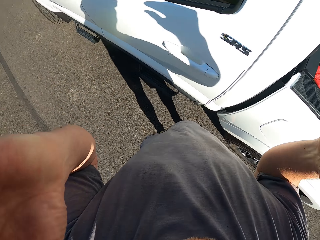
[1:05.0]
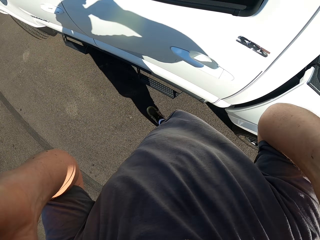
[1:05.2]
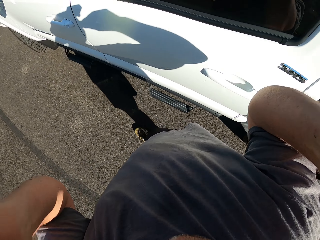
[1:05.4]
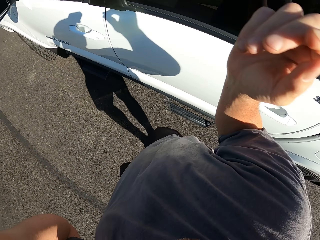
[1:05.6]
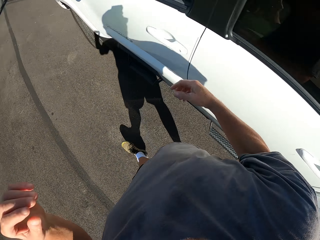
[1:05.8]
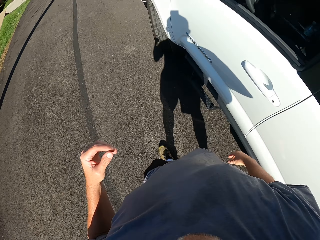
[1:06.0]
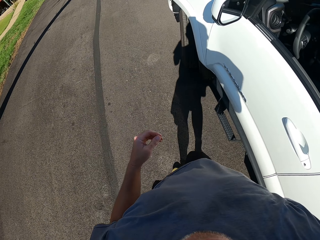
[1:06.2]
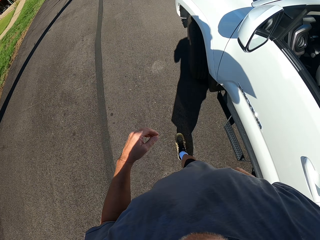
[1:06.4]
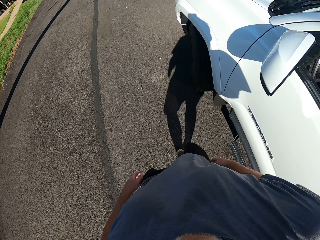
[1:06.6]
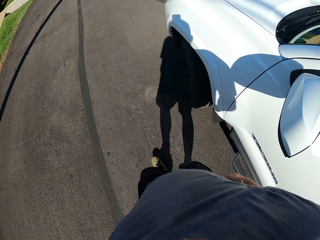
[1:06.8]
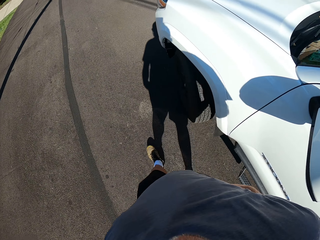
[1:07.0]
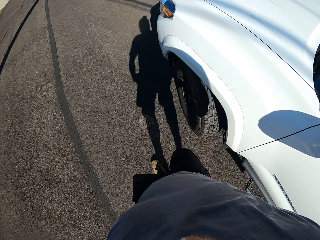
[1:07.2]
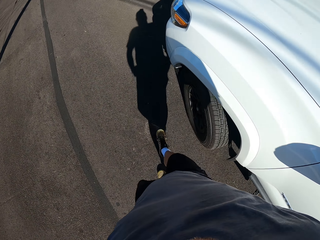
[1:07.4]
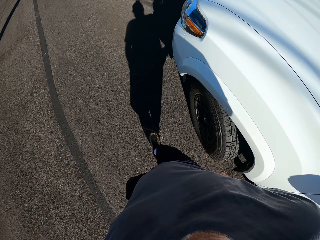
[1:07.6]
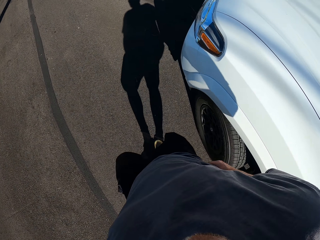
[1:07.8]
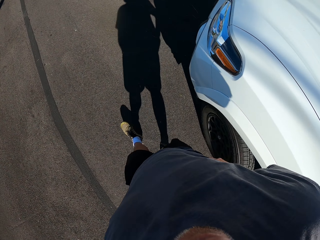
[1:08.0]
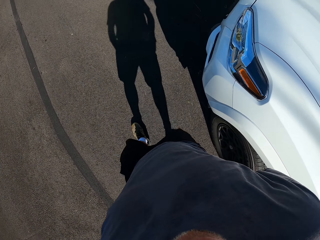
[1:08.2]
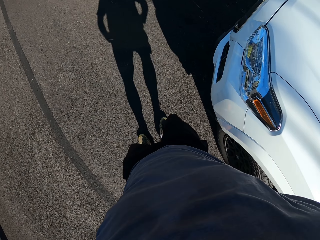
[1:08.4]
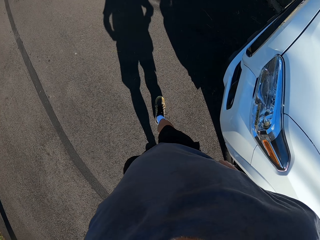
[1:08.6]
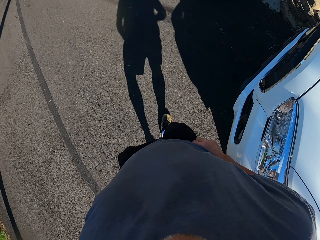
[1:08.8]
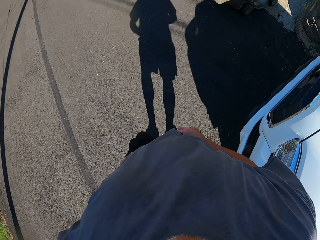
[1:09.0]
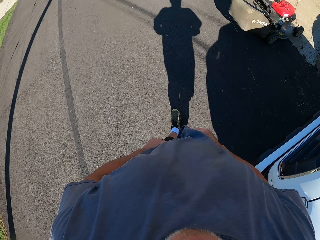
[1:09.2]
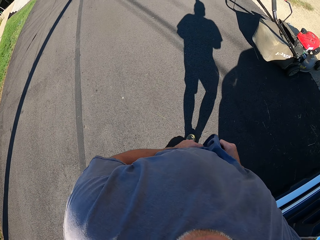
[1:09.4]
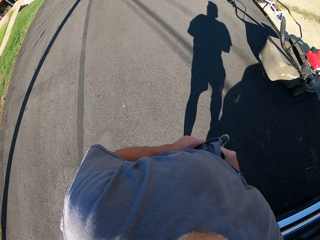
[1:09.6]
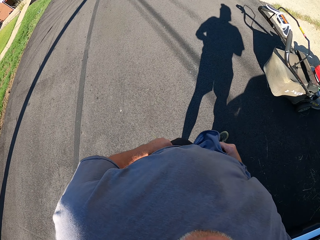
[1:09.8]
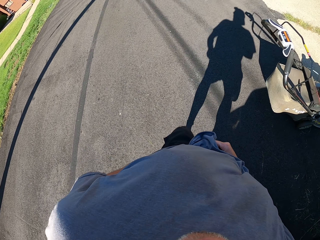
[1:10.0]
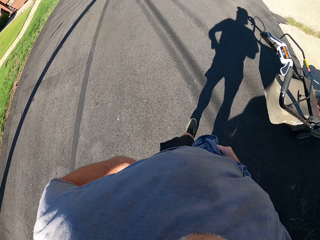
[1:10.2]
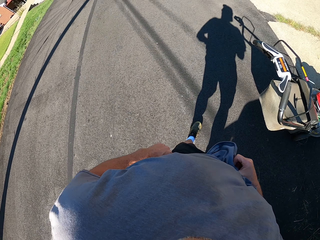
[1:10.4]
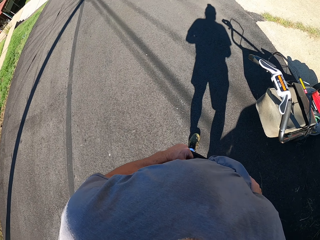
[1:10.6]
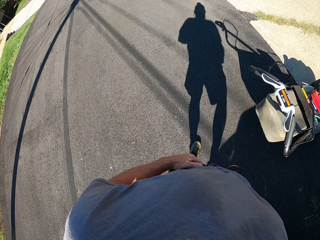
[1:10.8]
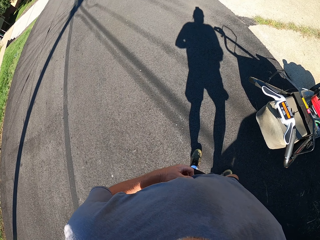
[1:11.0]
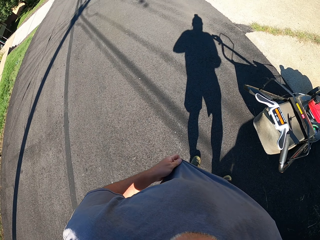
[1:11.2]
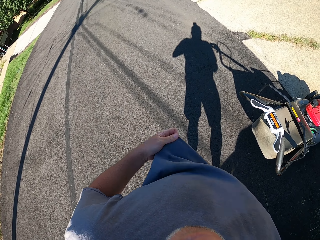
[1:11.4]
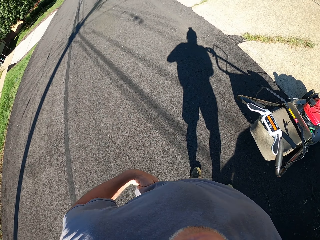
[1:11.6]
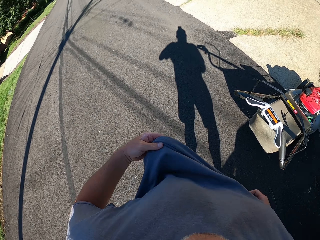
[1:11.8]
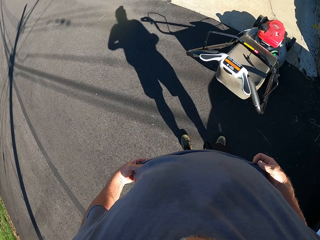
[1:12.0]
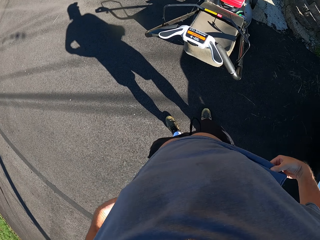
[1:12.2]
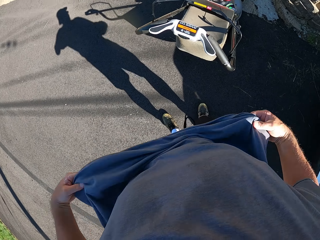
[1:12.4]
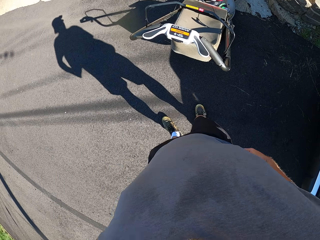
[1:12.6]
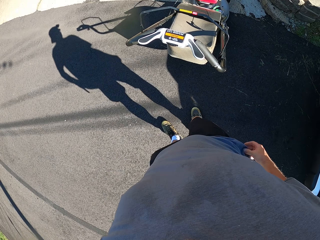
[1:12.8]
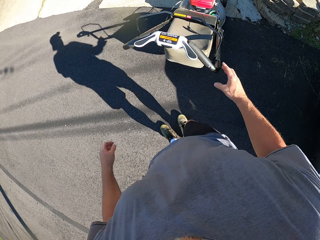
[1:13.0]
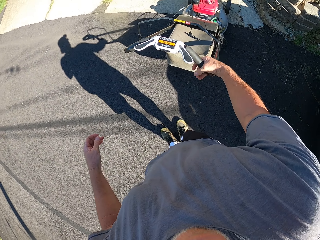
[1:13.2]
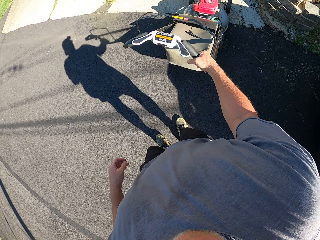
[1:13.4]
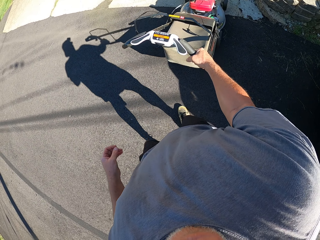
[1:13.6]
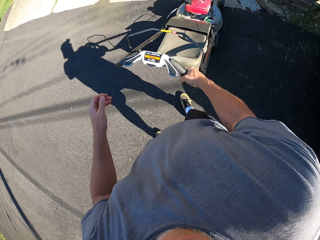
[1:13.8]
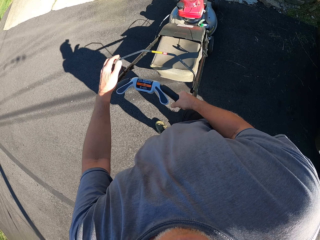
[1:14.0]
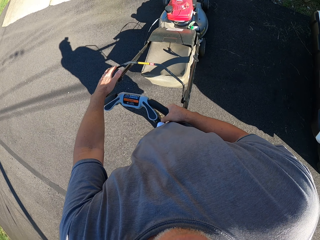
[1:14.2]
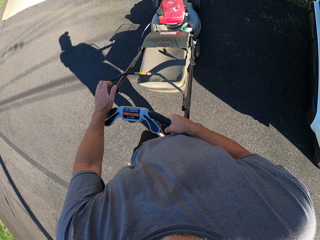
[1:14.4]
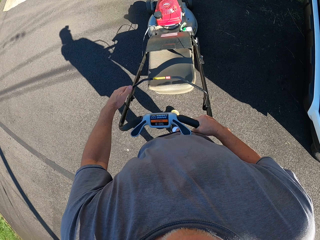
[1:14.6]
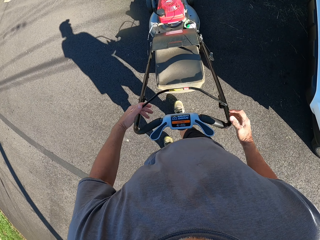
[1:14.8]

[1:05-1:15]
The camera wearer walks around. They hold the lawn mower.

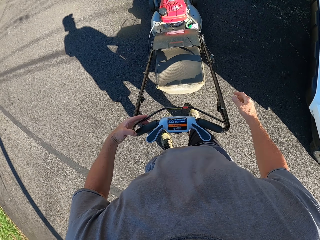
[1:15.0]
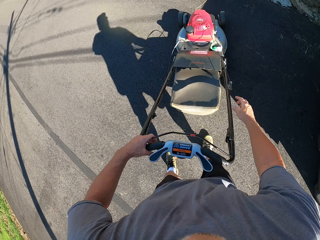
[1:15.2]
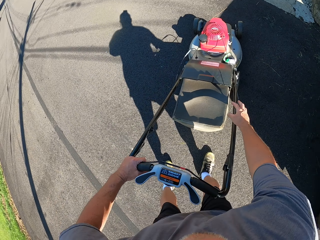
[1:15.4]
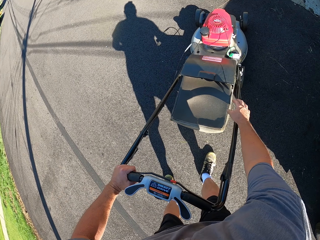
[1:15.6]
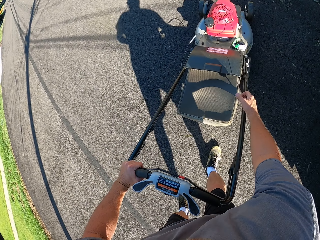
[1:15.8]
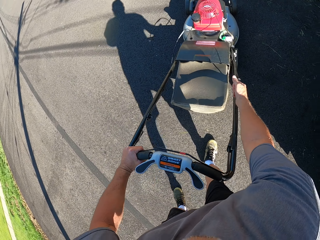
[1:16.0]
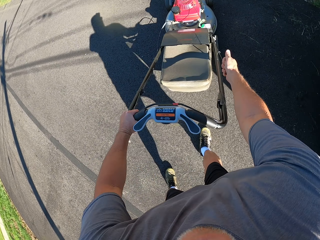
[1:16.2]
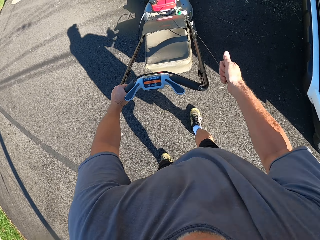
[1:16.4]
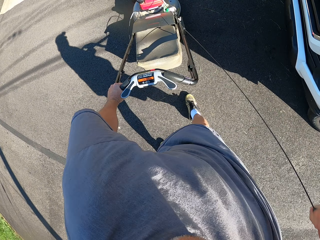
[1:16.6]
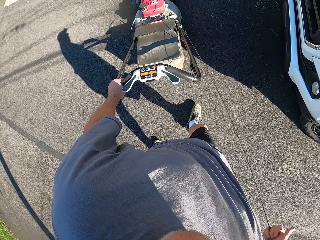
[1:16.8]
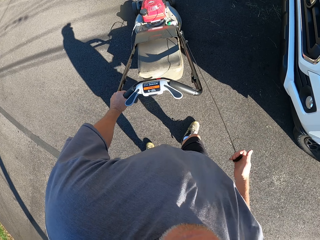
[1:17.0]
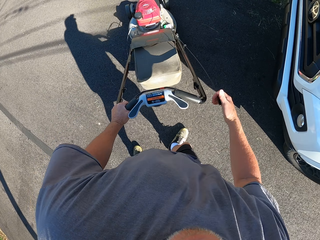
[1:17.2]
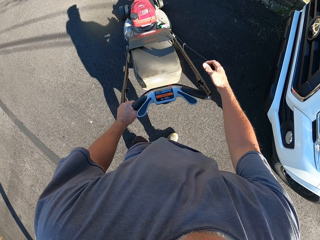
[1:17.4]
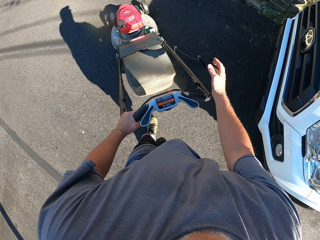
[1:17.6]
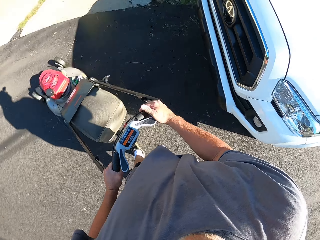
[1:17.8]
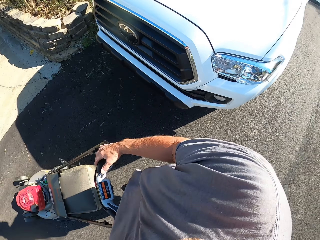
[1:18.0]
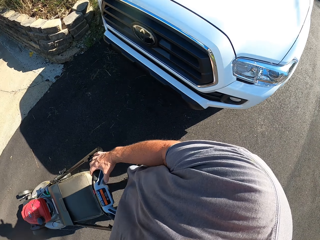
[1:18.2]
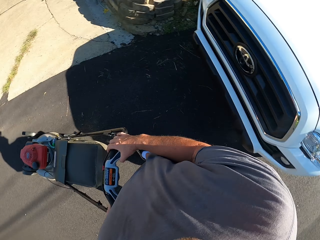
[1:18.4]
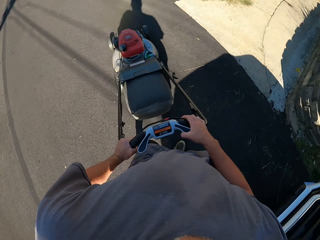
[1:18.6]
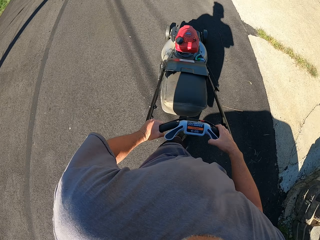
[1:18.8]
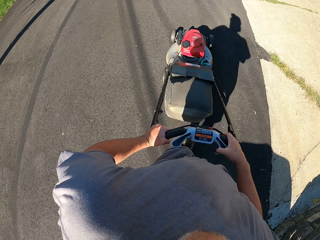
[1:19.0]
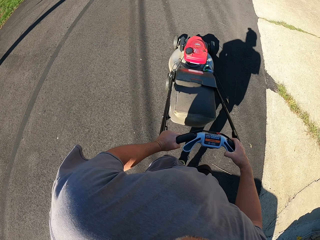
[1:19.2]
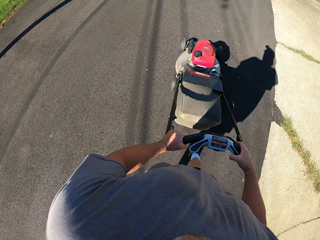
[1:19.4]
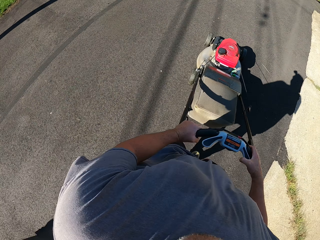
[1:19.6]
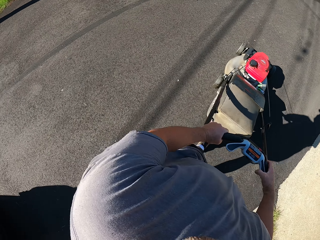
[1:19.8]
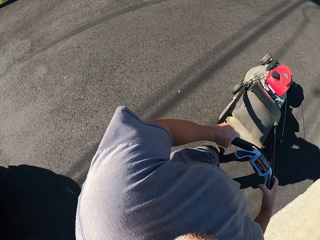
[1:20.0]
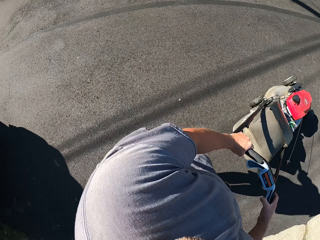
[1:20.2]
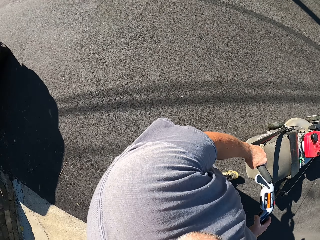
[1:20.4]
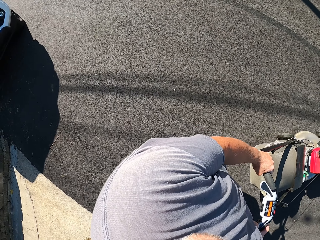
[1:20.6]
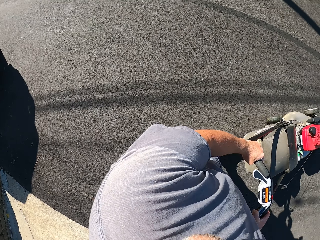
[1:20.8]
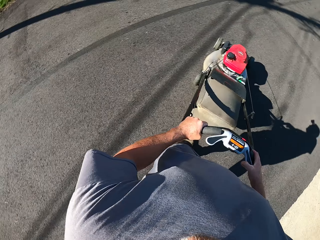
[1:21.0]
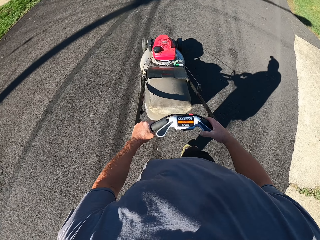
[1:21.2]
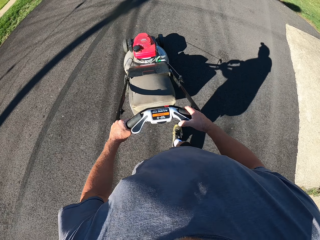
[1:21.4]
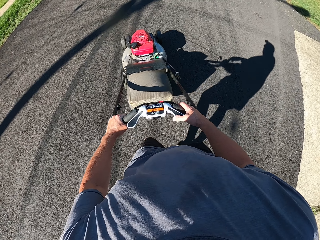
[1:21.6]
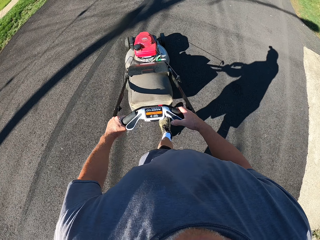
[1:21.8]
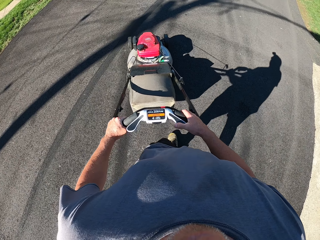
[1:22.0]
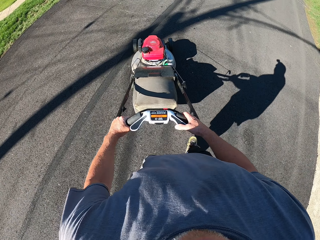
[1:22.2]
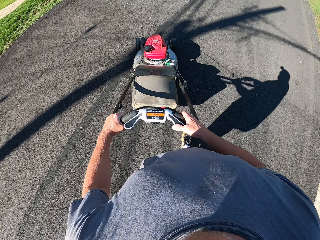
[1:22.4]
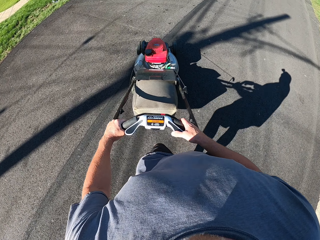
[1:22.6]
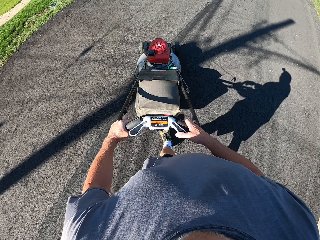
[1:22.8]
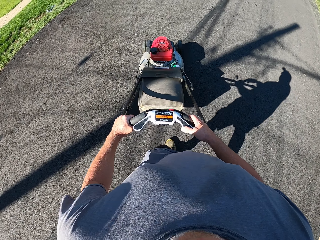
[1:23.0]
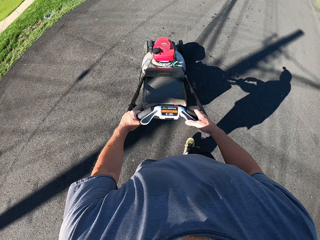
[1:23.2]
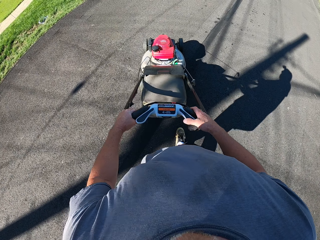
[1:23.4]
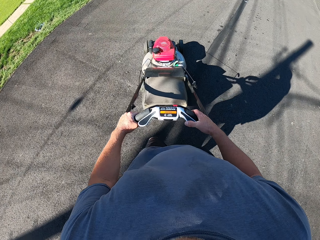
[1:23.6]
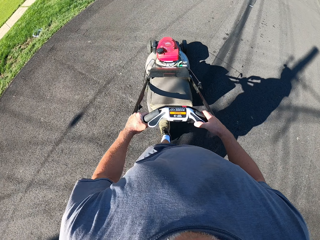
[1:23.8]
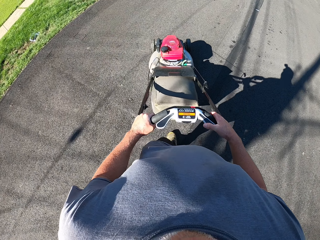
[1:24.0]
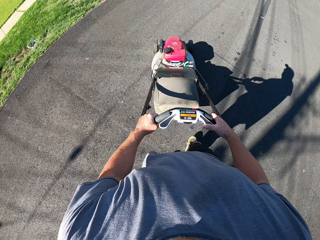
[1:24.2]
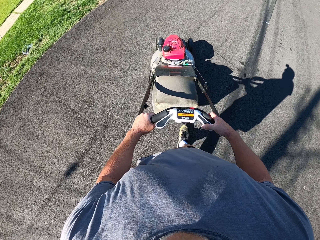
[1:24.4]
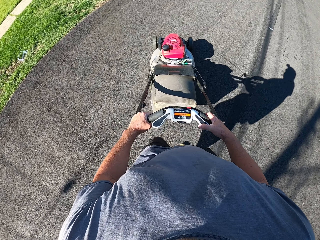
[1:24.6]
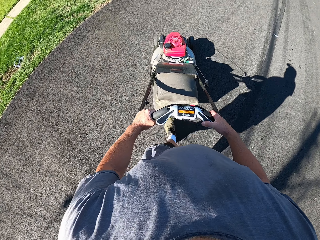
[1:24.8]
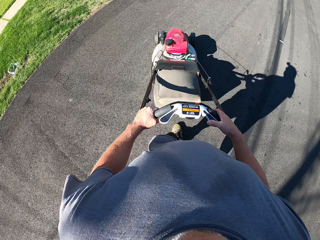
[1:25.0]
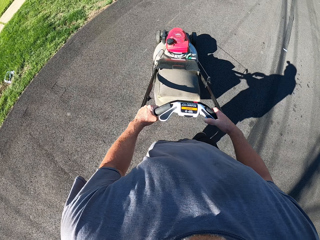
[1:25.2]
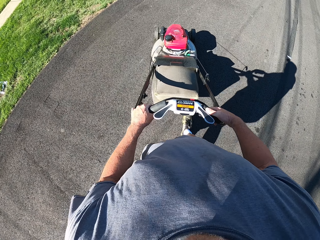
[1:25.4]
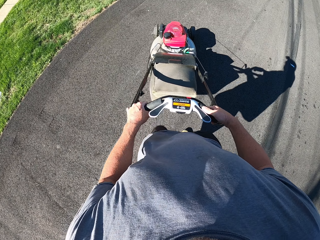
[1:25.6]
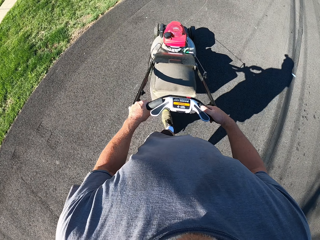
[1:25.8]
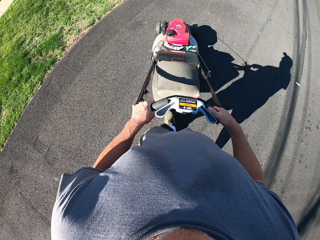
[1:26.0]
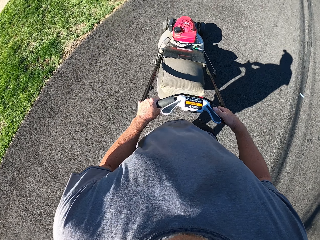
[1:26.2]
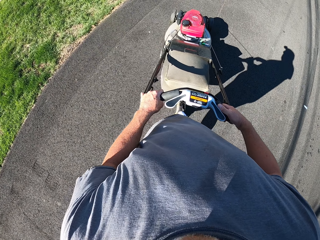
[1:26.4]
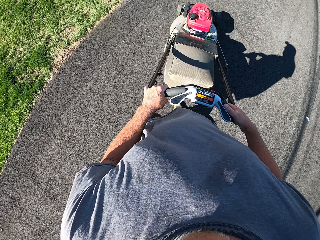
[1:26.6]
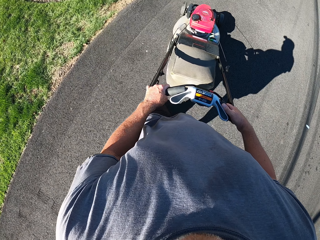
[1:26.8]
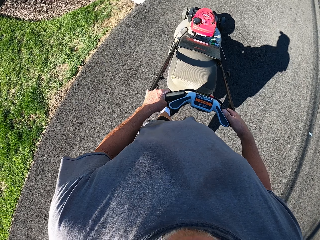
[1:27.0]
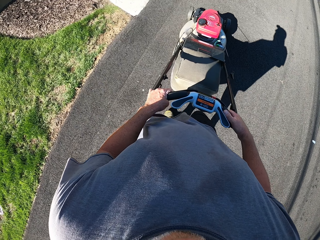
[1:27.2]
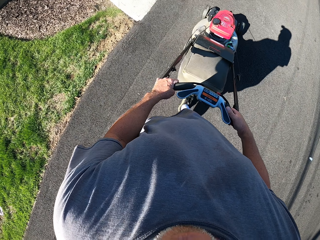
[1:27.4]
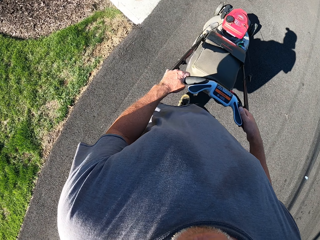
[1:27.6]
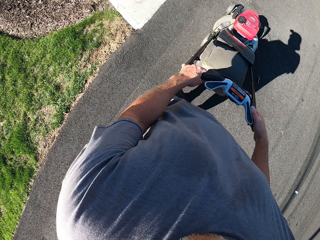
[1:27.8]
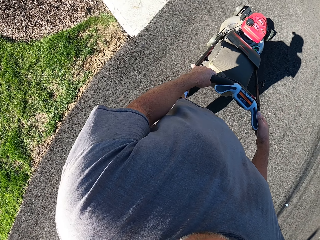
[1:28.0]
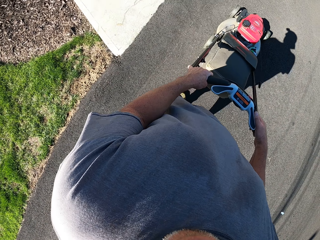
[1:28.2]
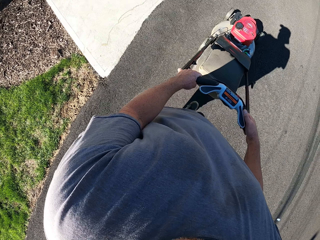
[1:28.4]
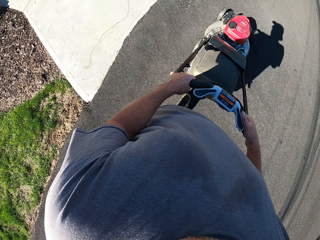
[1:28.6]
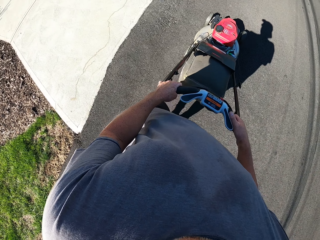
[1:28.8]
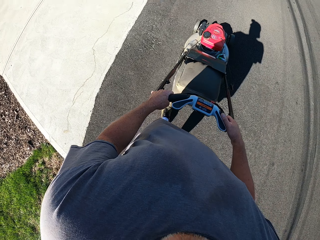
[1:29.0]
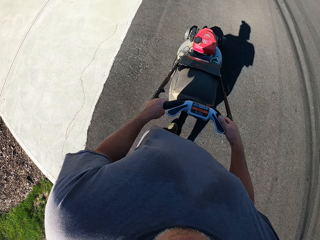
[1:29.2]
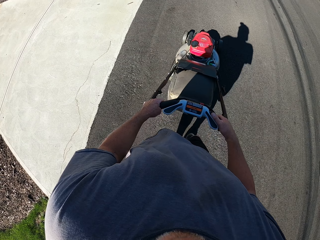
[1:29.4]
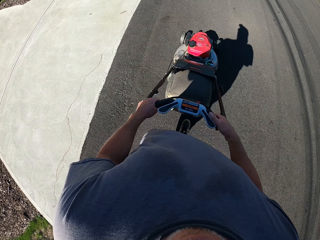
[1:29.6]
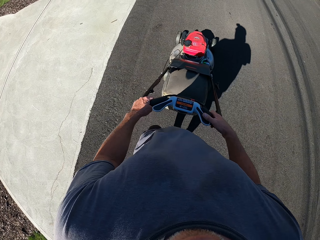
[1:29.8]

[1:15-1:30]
The camera wearer pulls the rope. They push the lawn mower. They walk around.
